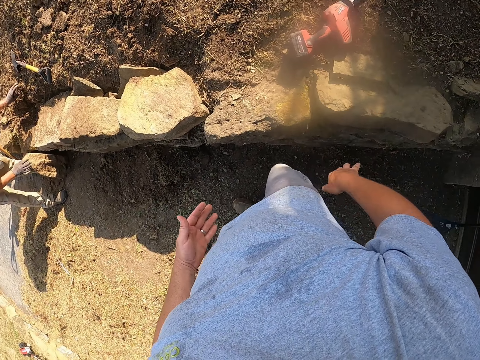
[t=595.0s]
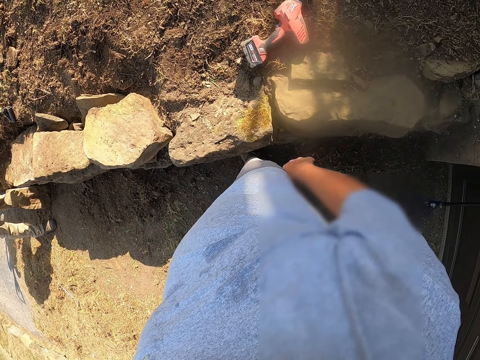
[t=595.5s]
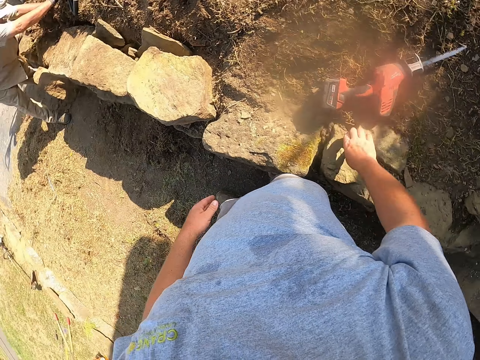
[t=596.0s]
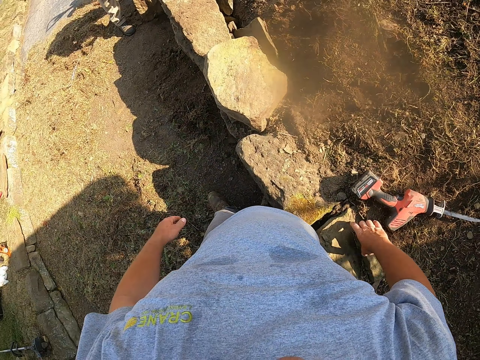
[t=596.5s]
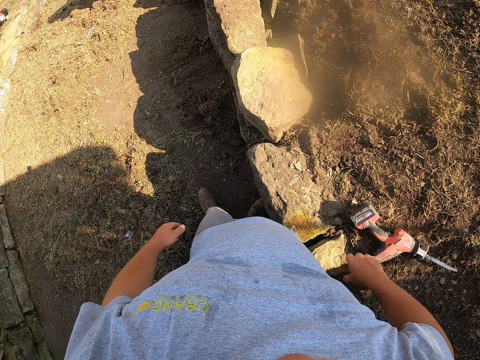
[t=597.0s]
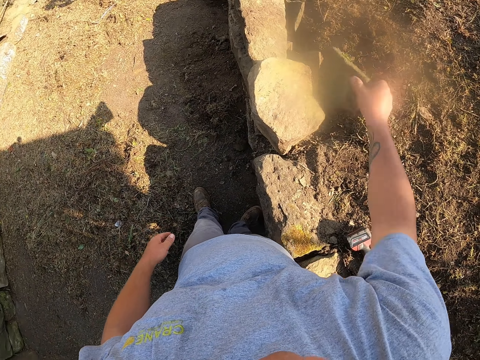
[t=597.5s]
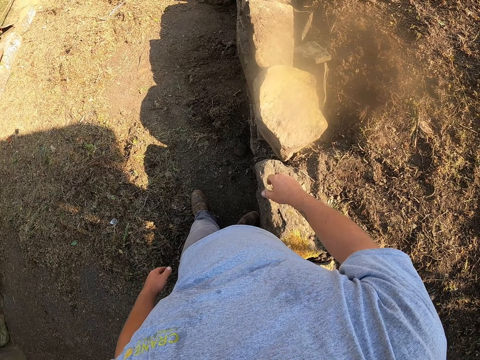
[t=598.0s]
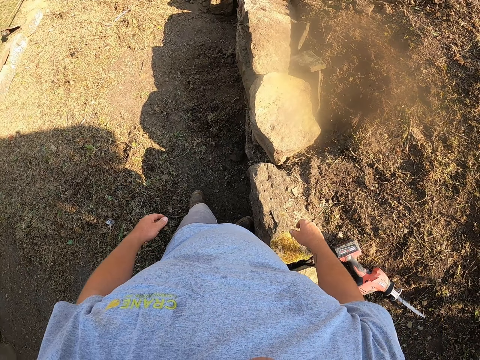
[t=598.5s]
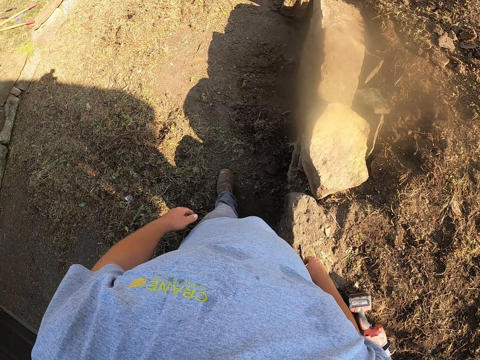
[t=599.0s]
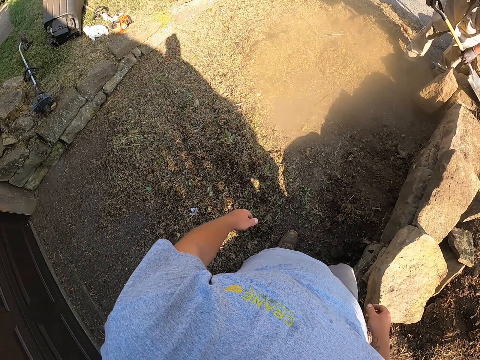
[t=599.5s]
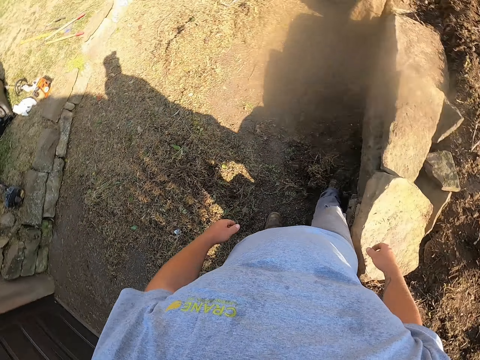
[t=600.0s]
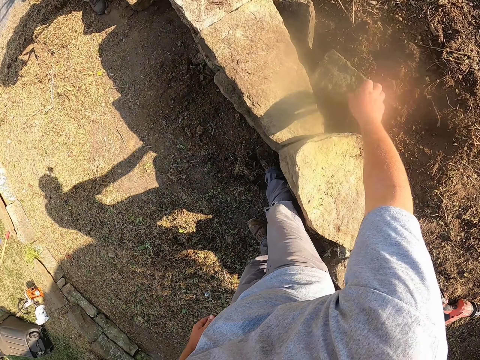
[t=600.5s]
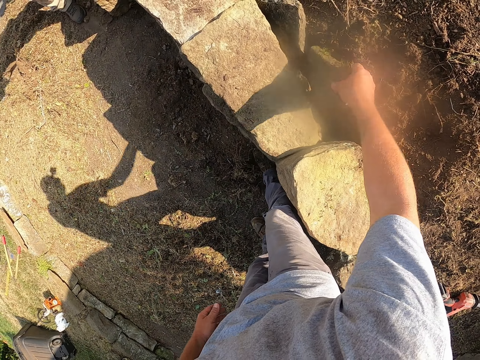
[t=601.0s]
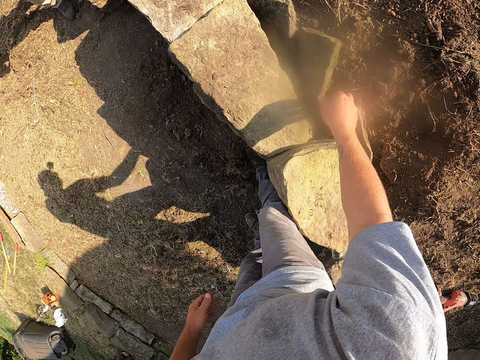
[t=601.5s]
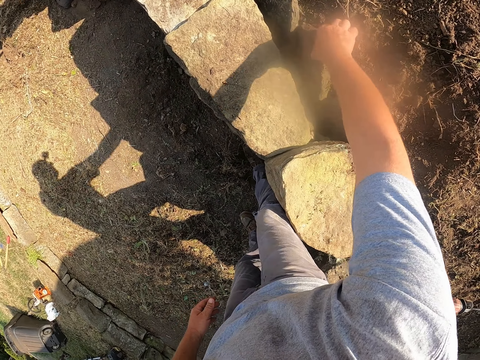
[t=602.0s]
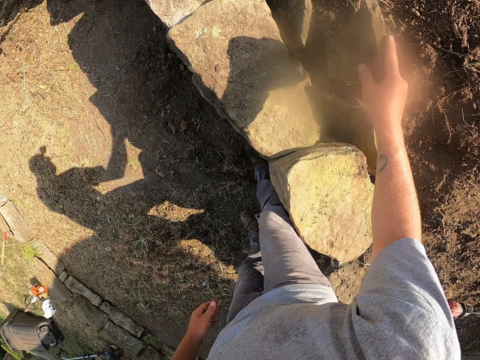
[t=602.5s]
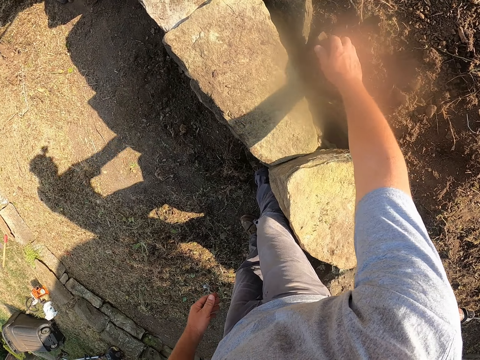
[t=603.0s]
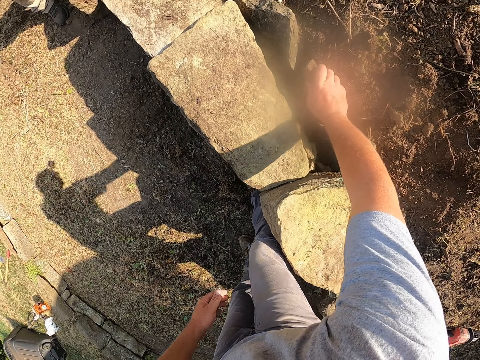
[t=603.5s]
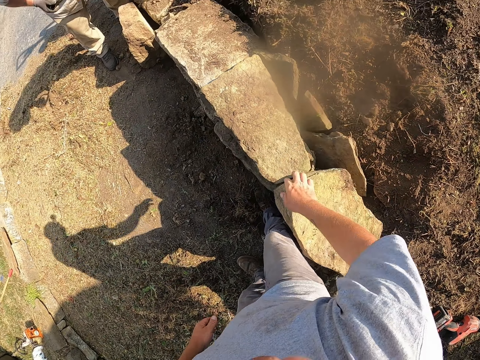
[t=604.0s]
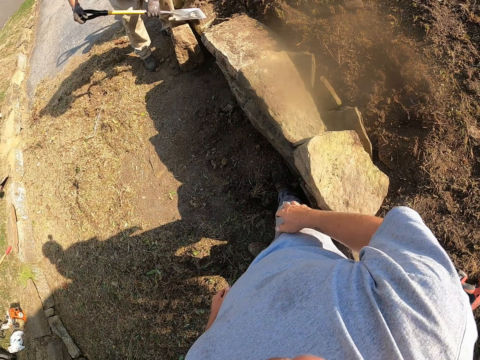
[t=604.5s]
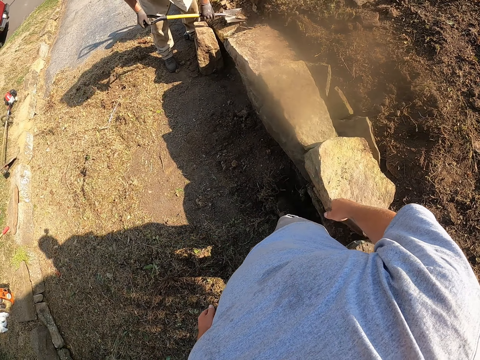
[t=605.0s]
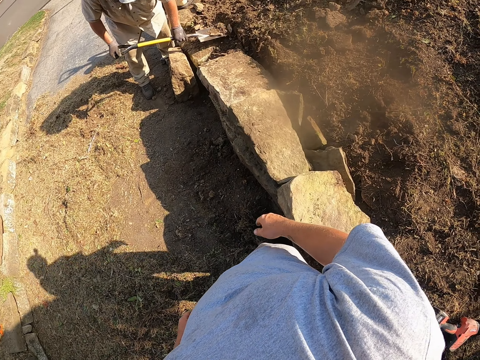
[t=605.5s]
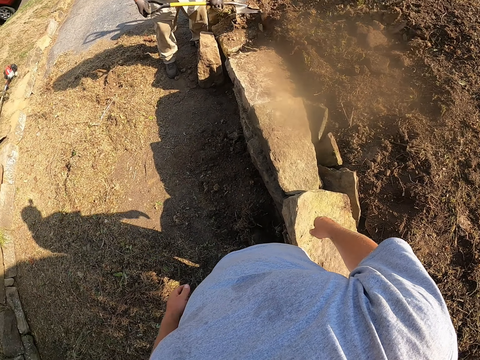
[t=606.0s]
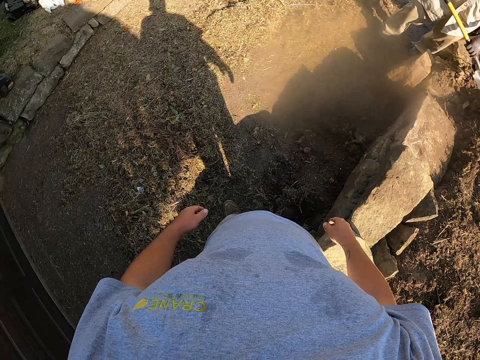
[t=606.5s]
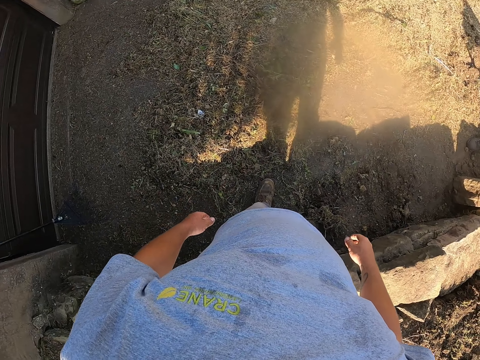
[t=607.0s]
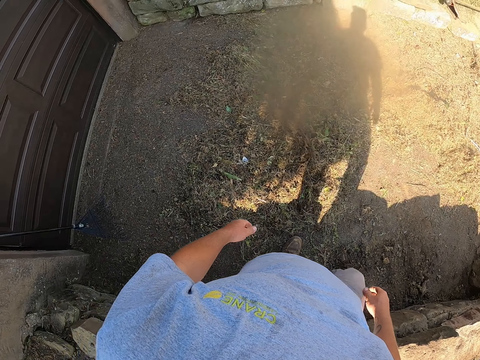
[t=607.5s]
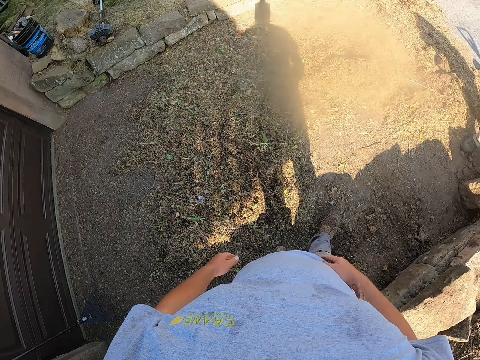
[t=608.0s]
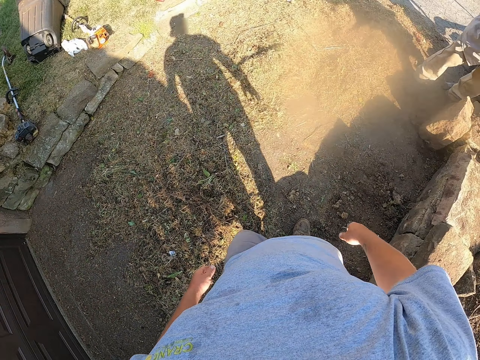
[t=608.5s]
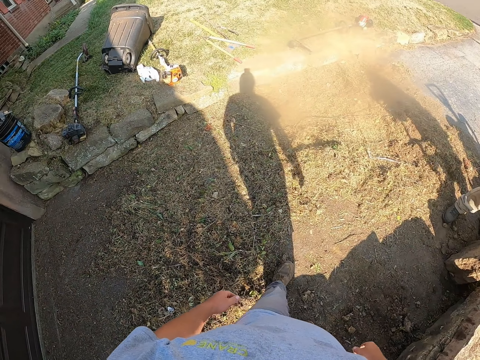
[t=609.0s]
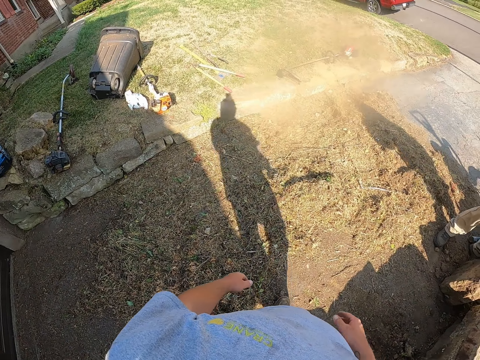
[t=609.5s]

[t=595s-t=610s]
A man places his hand on the ground. The camera wearer picks up the stone with his right hand. He moves around a verandah. He throws the stone between the ground and the stones. He puts down a block on the ground. He walks around the verandah. The man digs the ground with the spade. The camera wearer picks up the stone from the ground with his right hand. He places the stone between the ground and the stones. He adjusts the block on the ground. The man digs the ground with the spade. The camera wearer looks around the verandah. He walks around the pavement. He walks around the verandah.

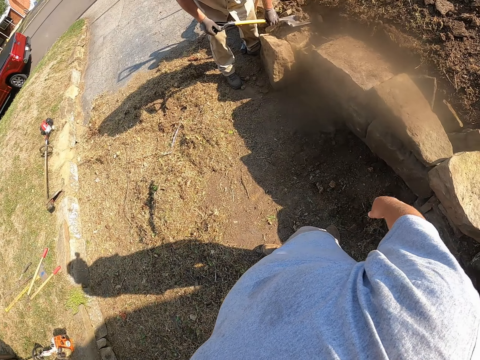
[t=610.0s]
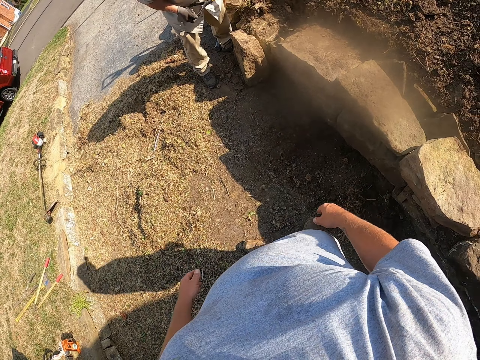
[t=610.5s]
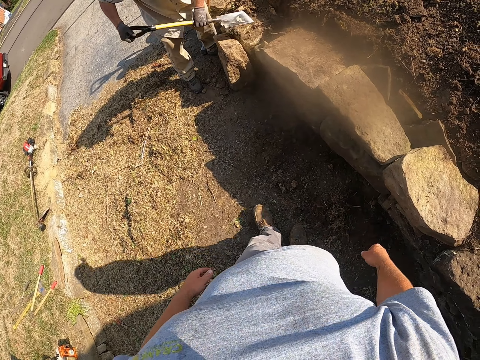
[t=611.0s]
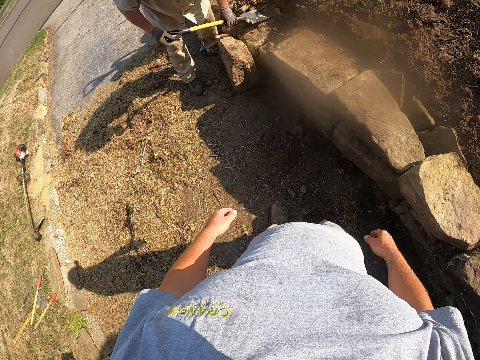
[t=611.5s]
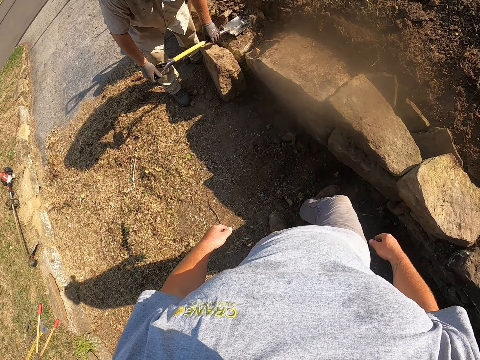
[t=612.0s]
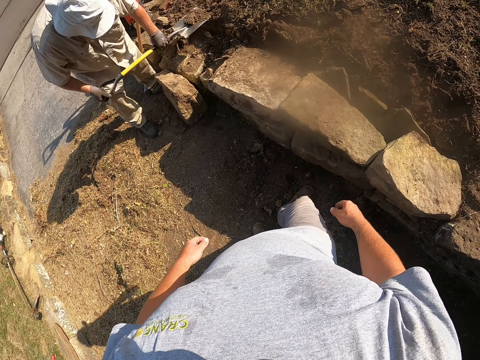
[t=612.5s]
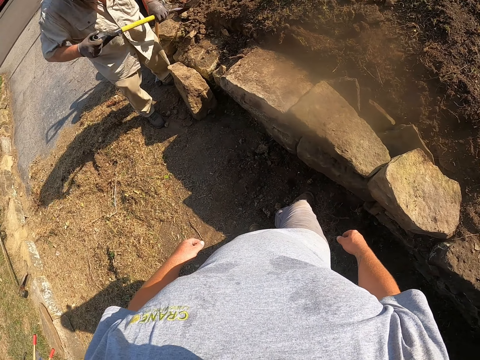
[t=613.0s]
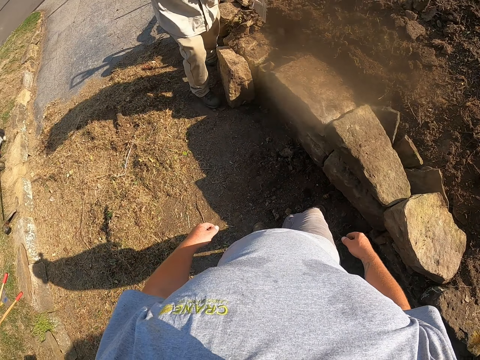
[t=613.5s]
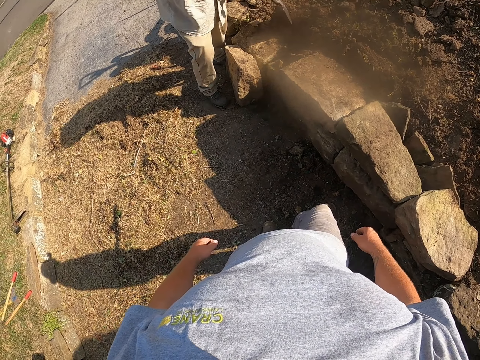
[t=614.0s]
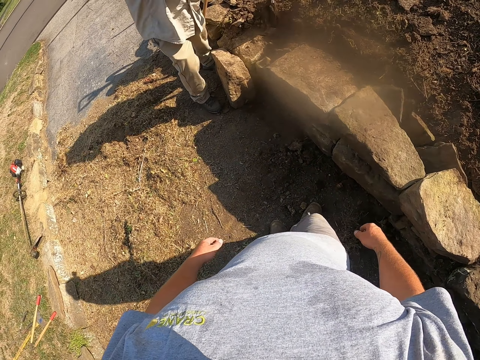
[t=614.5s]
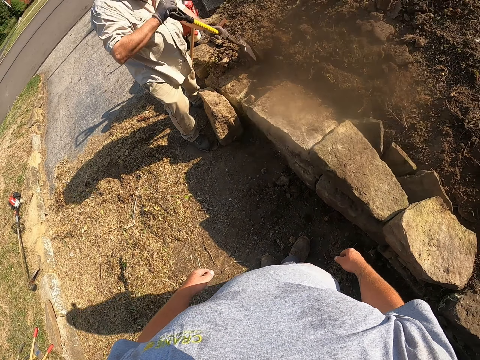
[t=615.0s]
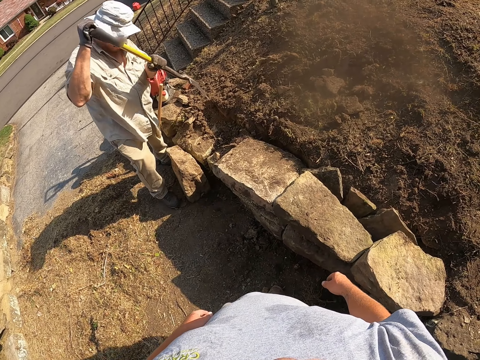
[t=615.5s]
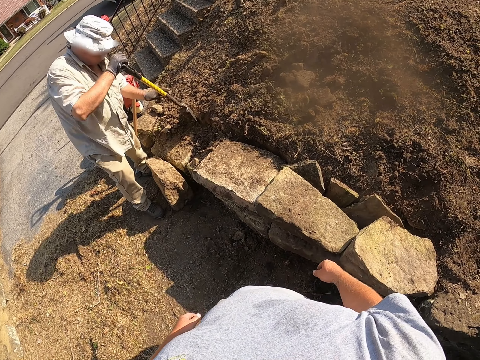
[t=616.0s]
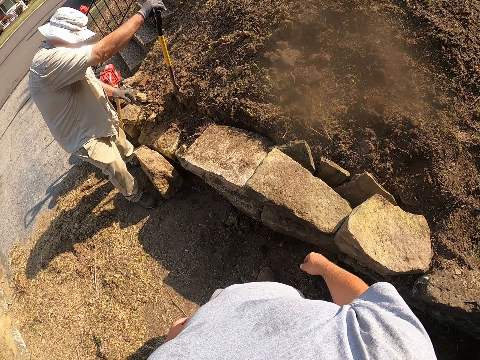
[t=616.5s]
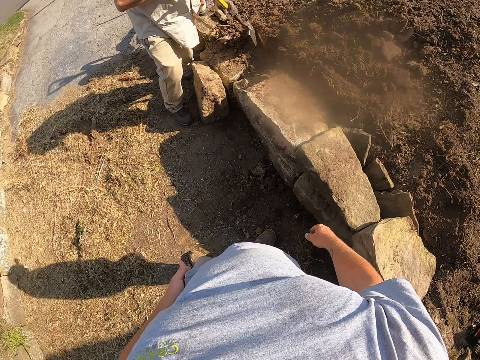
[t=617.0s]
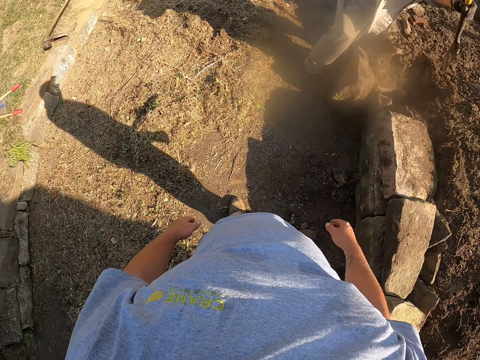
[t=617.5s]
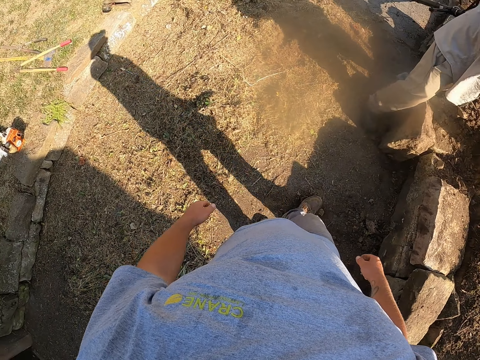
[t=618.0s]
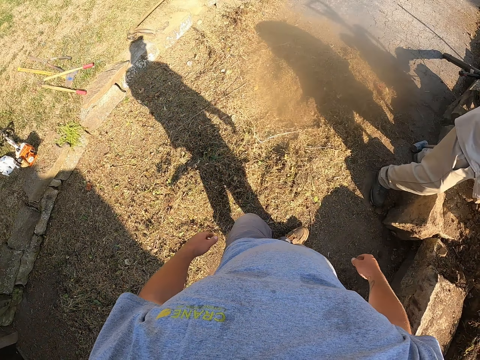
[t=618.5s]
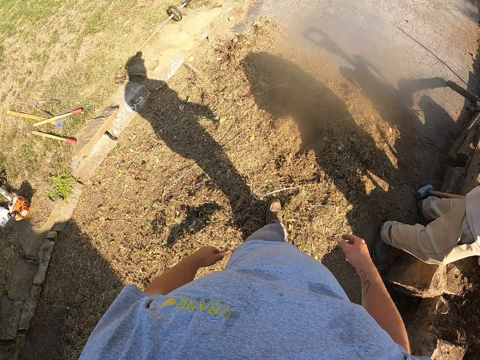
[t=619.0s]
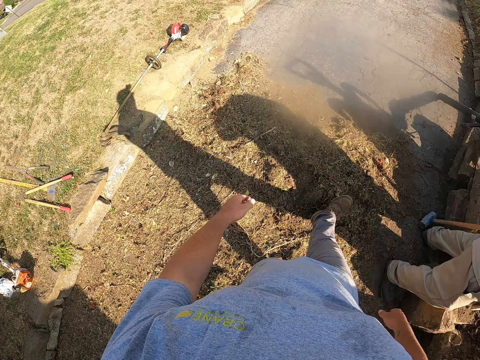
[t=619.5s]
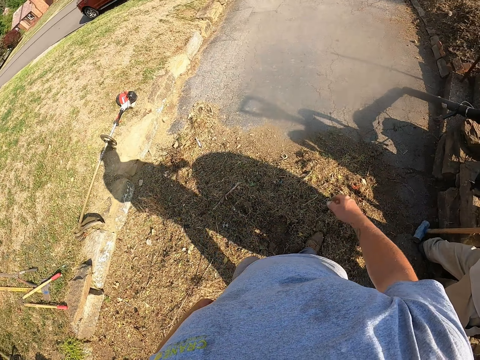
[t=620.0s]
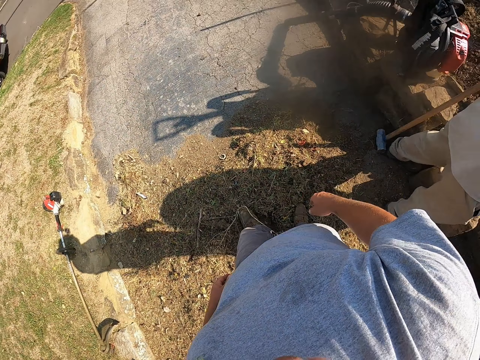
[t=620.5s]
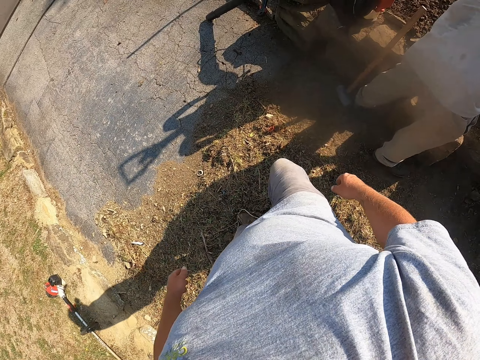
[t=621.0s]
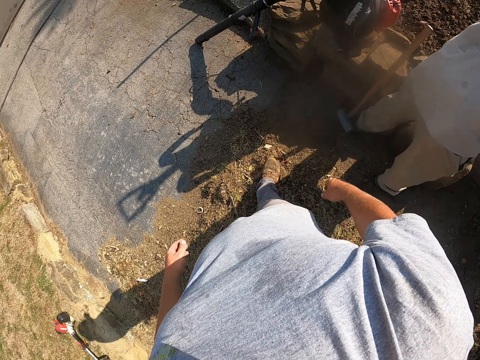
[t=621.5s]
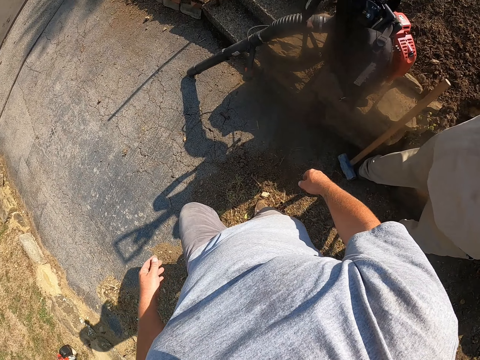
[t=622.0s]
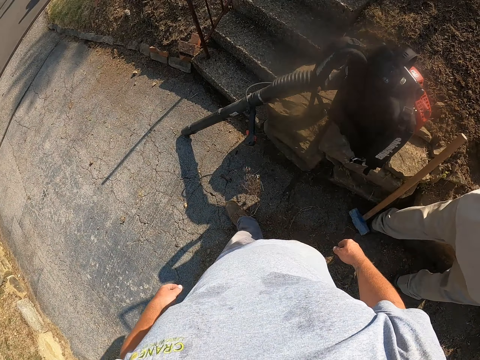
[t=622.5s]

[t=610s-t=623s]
A man picks the soil with the spade and throws the soil on the ground. The man digs on the ground with the shovel. The man picks the soil with the spade and throws the soil on the ground. The camera wearer looks around a verandah. The man digs the ground with the spade. The camera wearer walks around the verandah.
